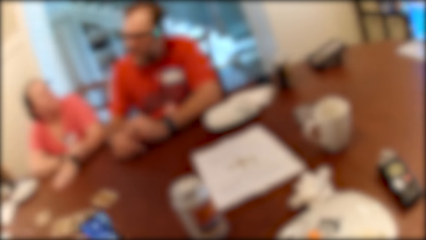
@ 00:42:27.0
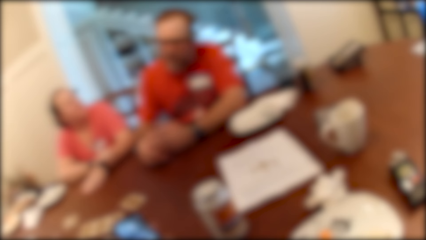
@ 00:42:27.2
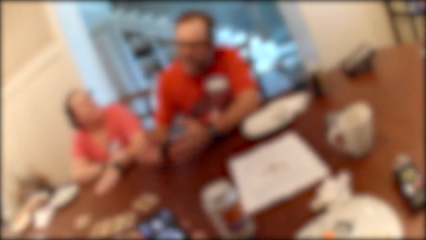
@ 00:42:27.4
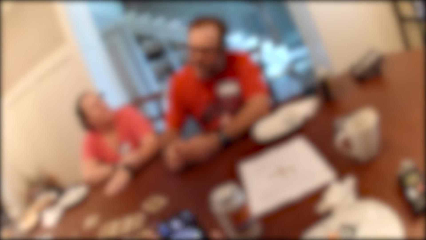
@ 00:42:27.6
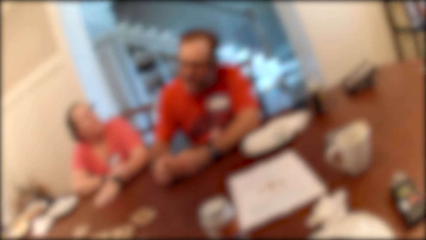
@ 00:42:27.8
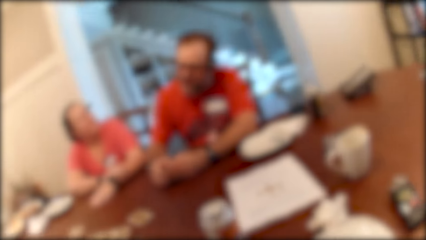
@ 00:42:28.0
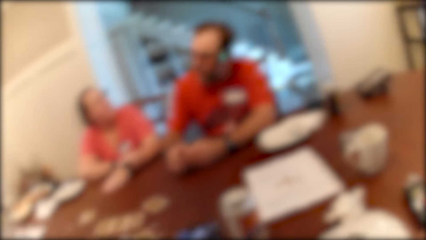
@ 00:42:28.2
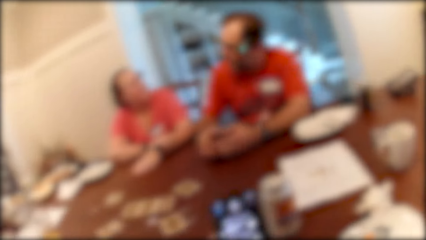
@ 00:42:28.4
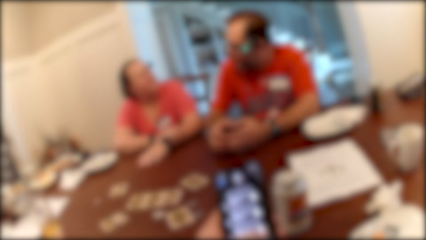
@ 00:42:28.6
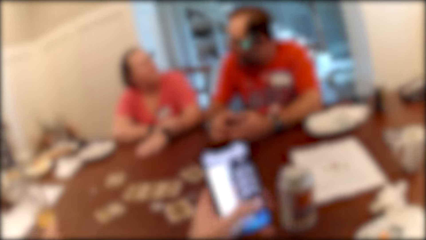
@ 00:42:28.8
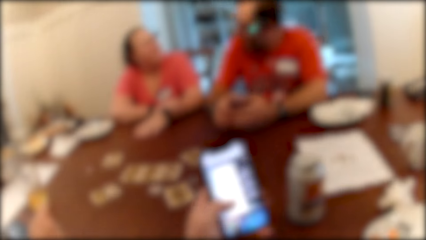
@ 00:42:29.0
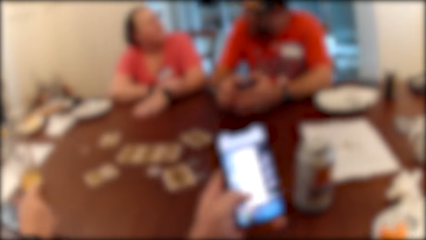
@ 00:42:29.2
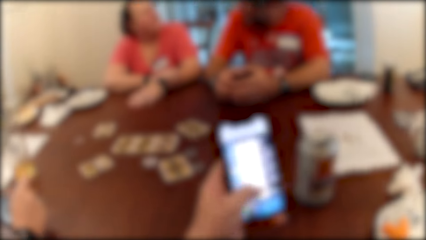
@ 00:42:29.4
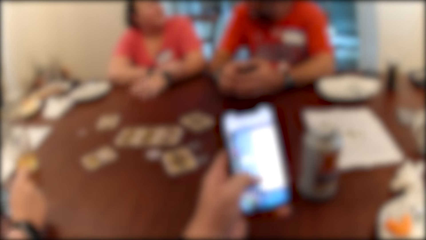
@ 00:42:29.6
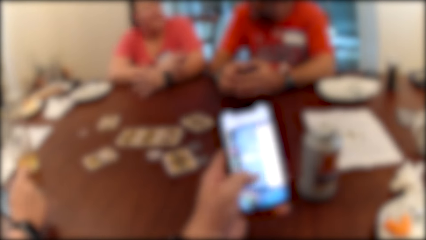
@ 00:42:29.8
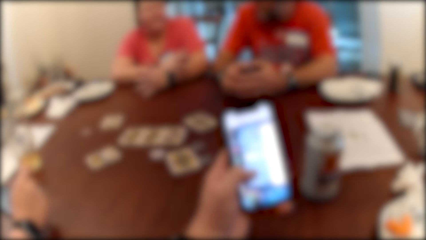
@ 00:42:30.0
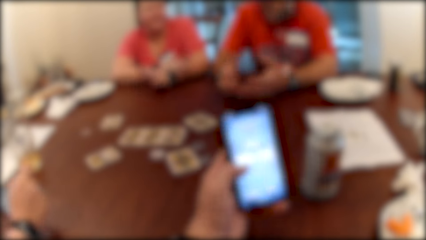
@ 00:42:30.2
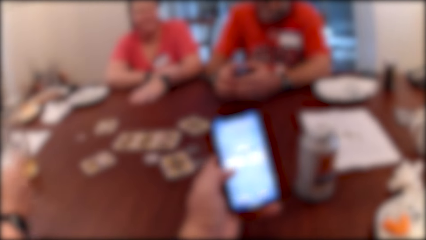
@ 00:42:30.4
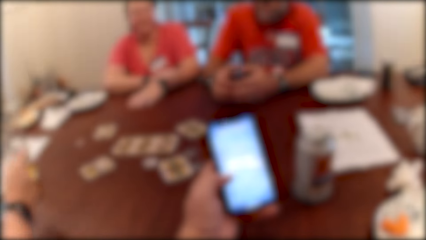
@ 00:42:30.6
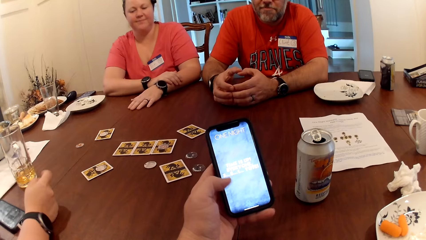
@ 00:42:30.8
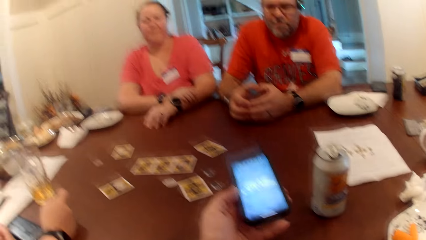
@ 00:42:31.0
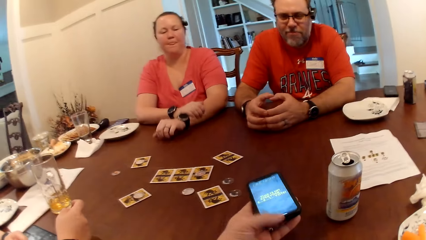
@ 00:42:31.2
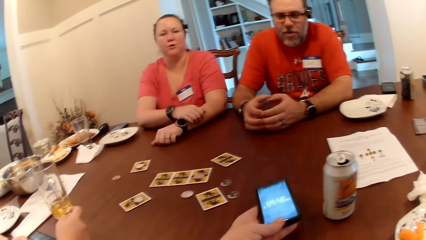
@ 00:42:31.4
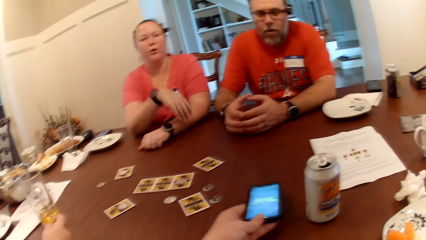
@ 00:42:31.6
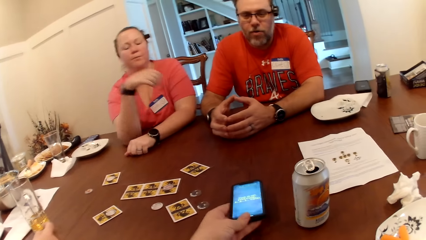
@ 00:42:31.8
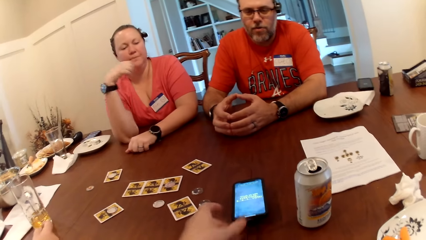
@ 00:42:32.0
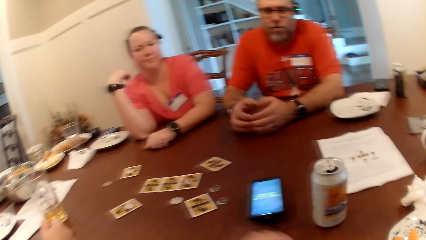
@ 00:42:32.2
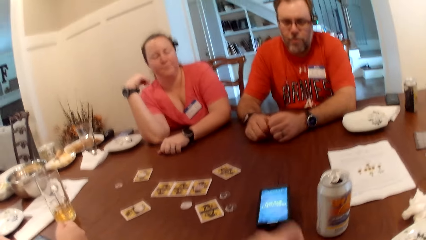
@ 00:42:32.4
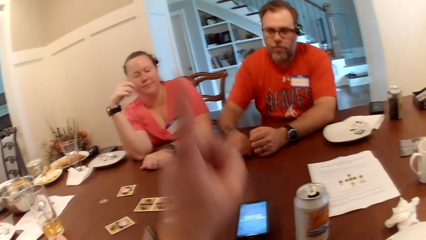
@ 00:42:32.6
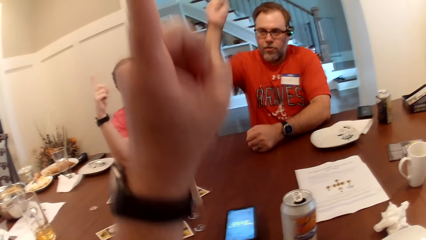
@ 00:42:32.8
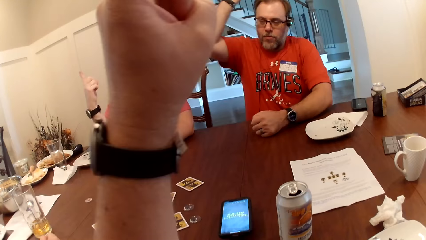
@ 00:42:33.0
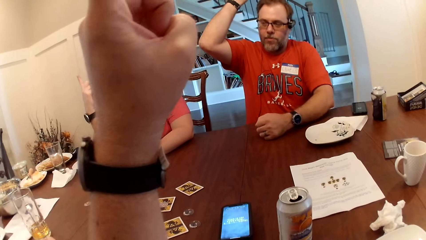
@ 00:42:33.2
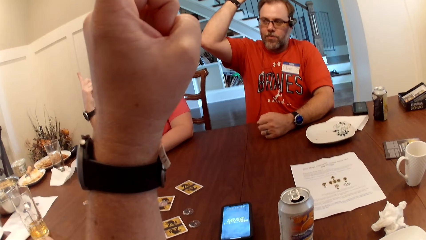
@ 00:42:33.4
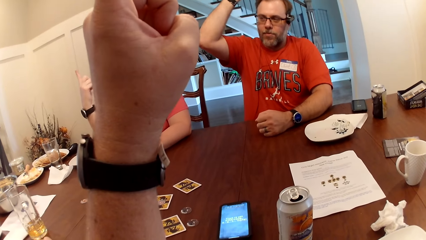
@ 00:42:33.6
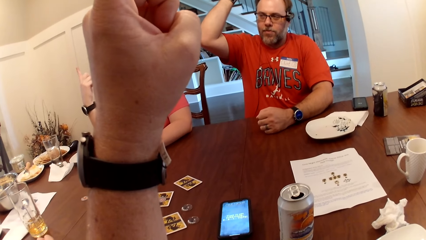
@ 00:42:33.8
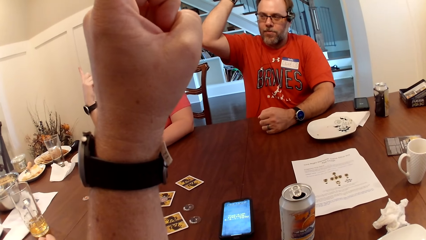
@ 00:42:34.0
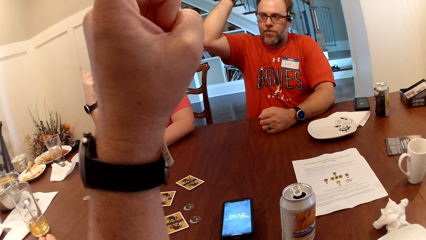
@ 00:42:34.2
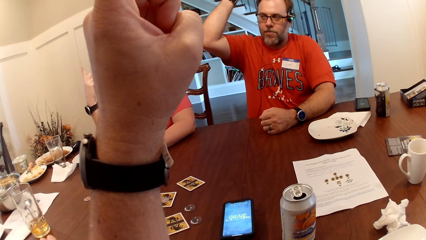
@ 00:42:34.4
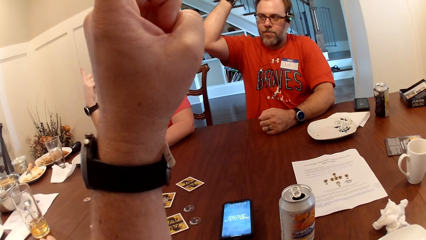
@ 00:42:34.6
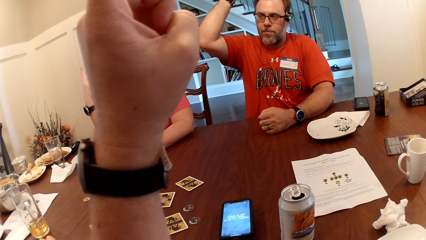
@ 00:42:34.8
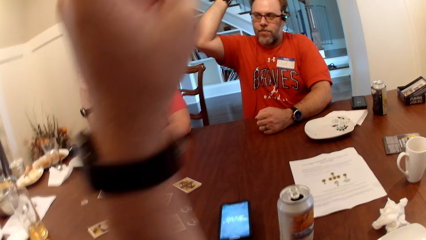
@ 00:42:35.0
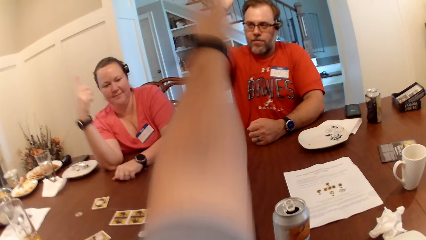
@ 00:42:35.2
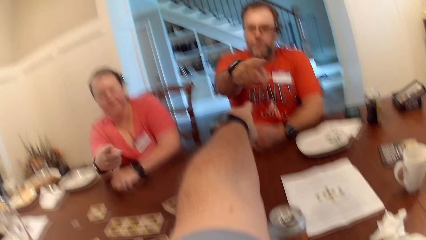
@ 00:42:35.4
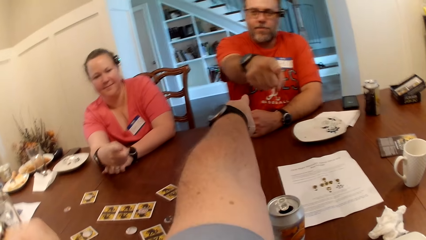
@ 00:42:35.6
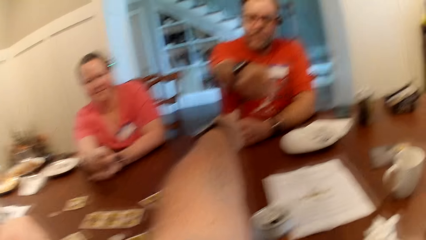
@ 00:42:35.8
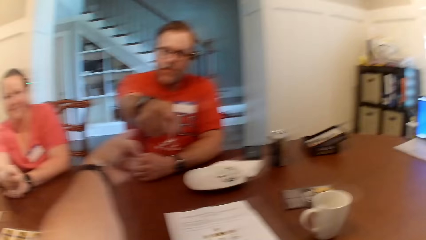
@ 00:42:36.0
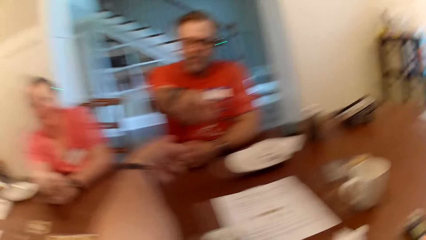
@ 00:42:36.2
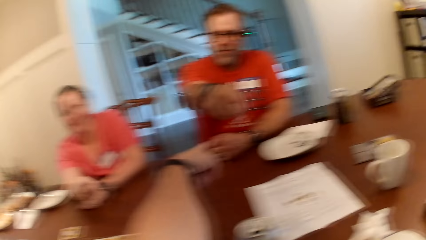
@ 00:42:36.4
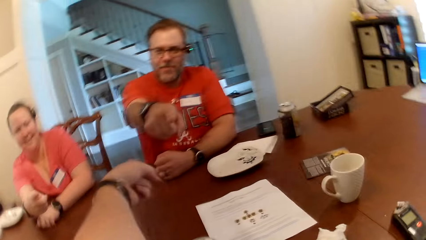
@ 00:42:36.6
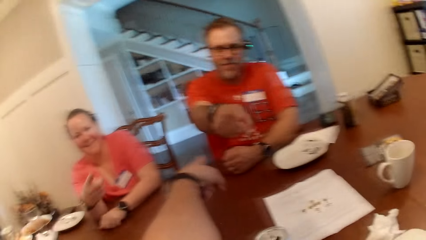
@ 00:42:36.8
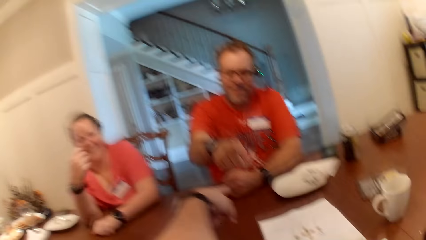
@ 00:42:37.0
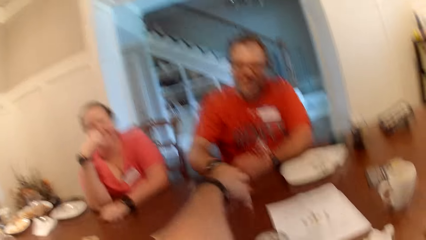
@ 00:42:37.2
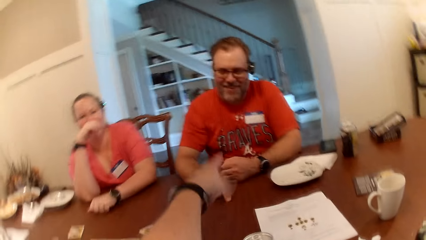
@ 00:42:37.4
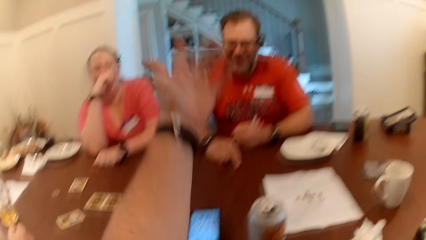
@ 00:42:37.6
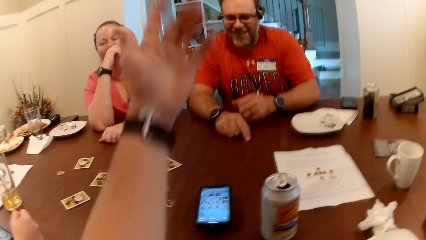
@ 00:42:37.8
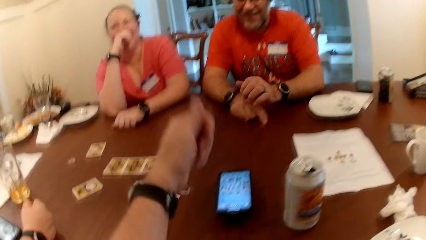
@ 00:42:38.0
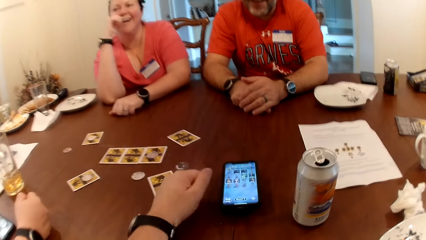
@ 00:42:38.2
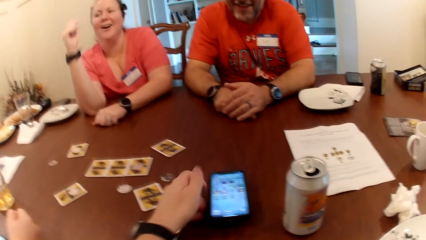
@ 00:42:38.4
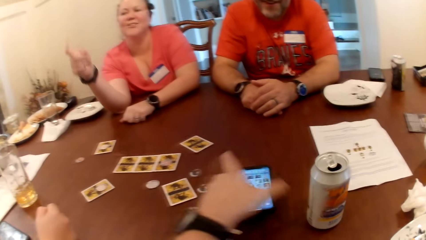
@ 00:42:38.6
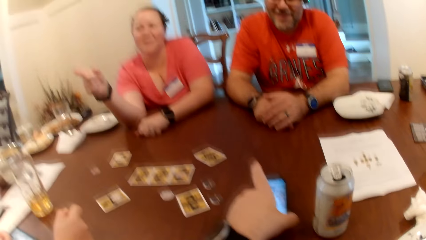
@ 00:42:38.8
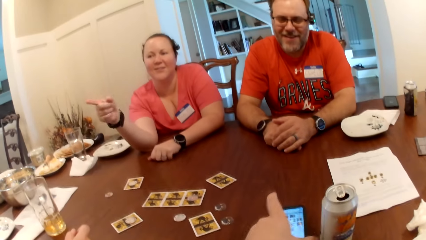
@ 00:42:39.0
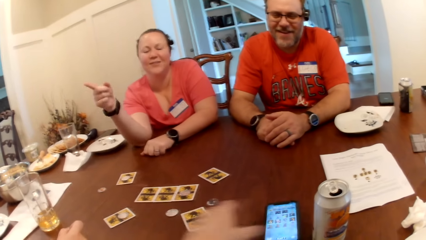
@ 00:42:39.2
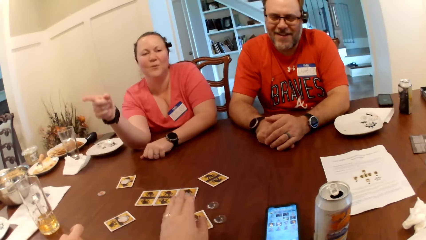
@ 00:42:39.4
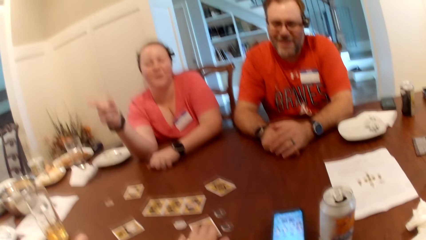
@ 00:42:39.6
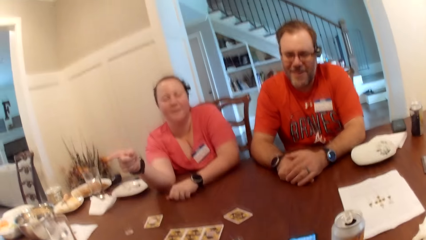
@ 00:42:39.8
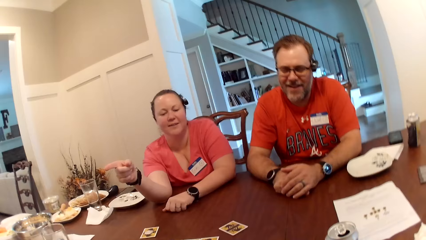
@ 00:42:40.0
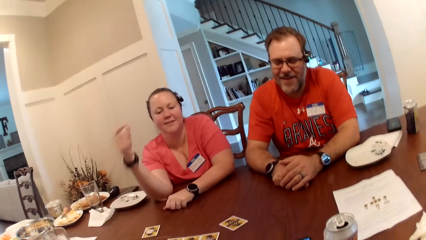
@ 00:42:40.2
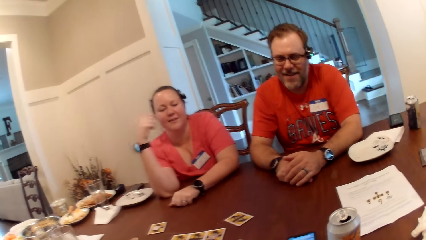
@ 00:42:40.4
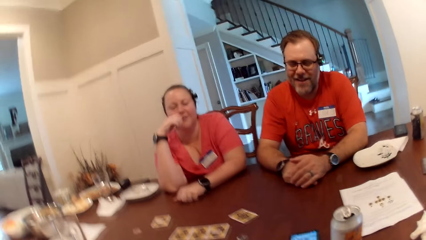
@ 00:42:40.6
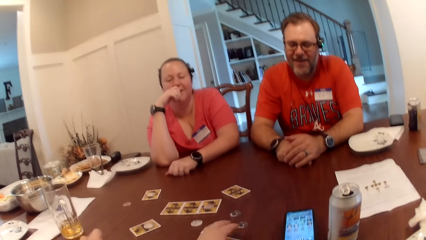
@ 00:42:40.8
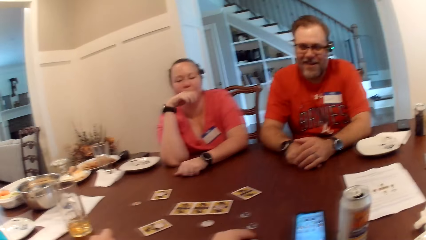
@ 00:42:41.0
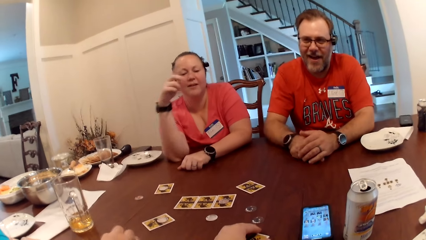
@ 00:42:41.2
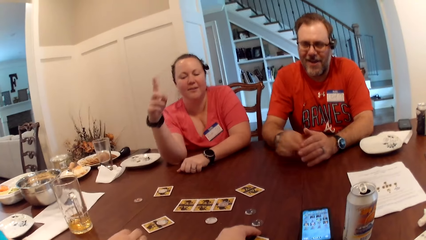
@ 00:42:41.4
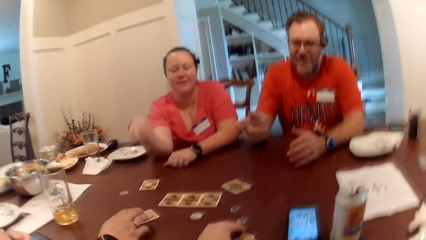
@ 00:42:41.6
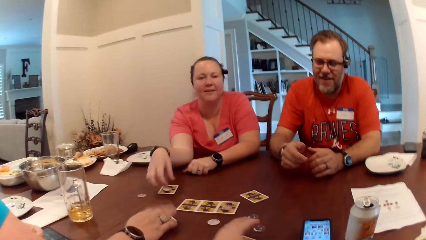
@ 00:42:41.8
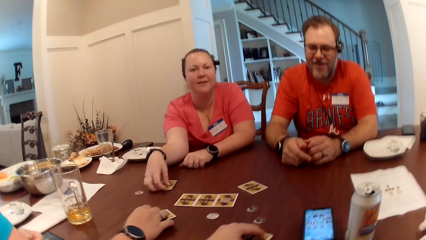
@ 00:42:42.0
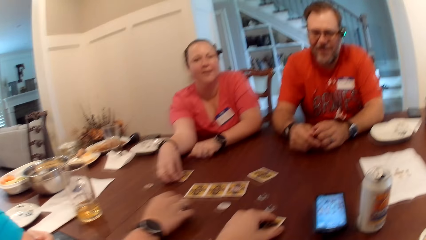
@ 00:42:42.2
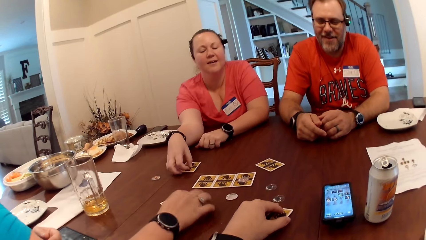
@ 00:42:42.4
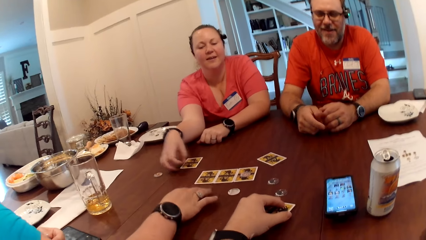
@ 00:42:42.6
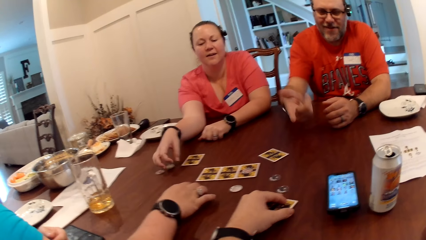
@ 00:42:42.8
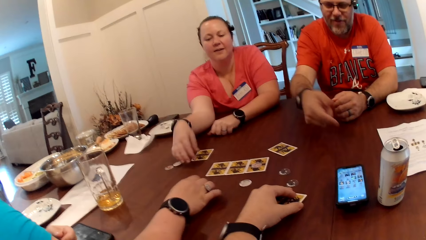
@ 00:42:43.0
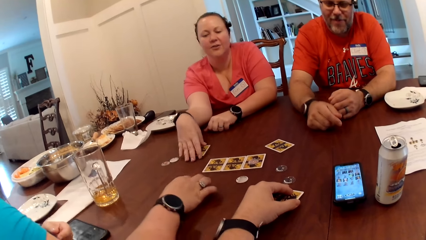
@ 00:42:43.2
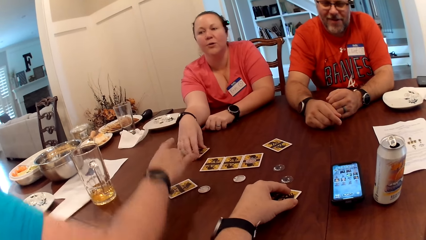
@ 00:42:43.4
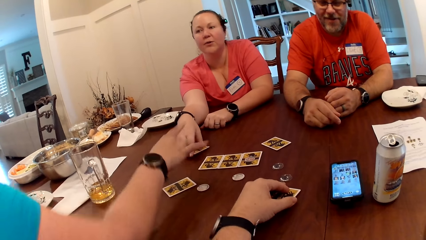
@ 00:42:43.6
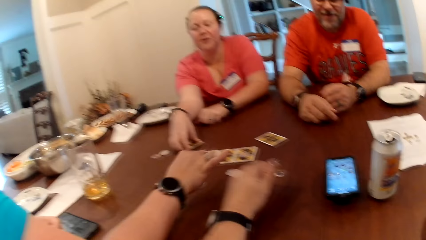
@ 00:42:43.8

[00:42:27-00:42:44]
The camera wearer operates his phone. He places his phone on the table. He raises one of his left fingers together with the others. A woman raises one of her right fingers. A man raises one of his right fingers. Another woman points one of her right fingers at the camera wearer. The first woman points her finger at the camera wearer. The man points his finger at the camera wearer. The camera wearer points his finger at the man. He talks to the others. The first woman interacts with the other woman. The camera wearer moves the phone on the table towards a can of beer with his left hand. A woman points at another woman. The woman talks to the camera wearer and the others. The camera wearer touches a card on the table with his left hand. The first woman adjusts a card on the table with her right hand and moves a poker chip on the table with her right hand. The camera wearer flips the card with his left hand.
